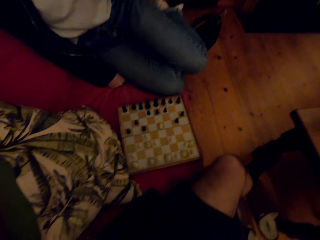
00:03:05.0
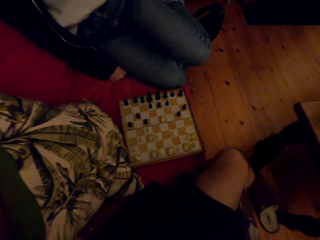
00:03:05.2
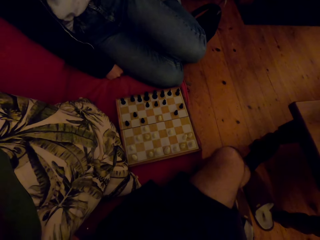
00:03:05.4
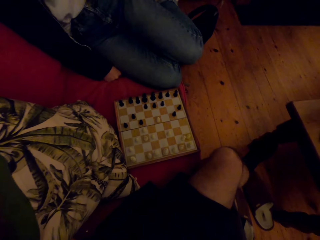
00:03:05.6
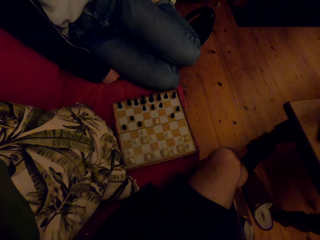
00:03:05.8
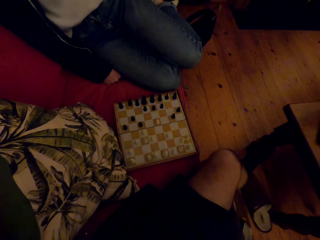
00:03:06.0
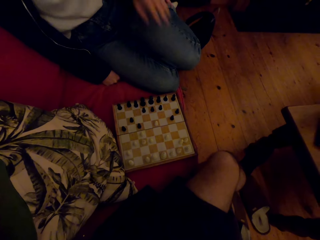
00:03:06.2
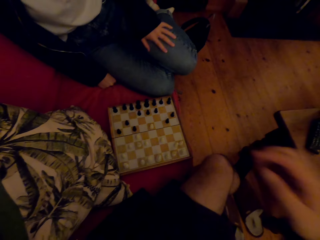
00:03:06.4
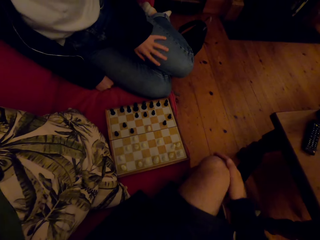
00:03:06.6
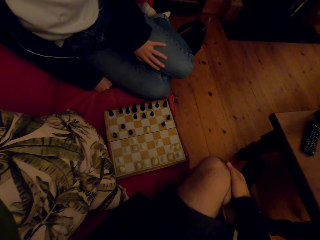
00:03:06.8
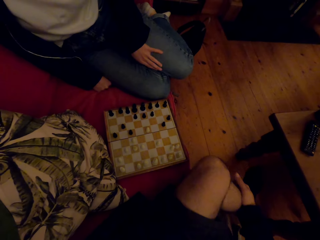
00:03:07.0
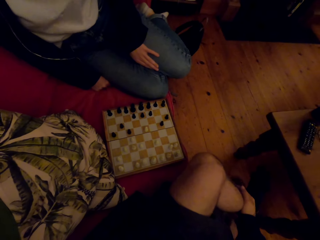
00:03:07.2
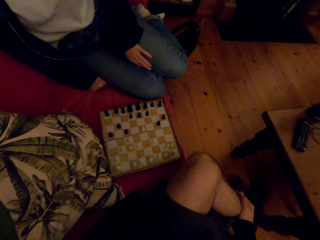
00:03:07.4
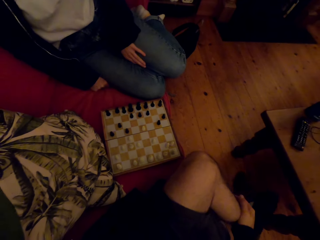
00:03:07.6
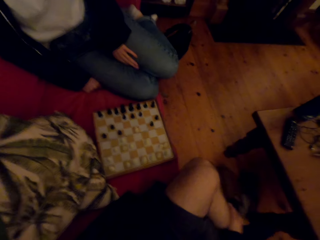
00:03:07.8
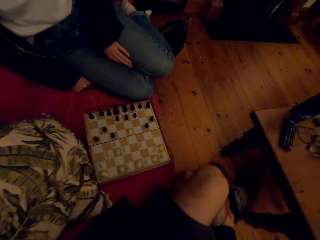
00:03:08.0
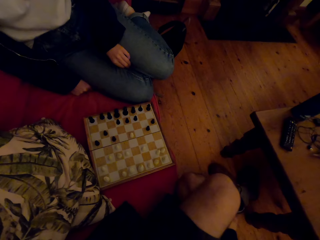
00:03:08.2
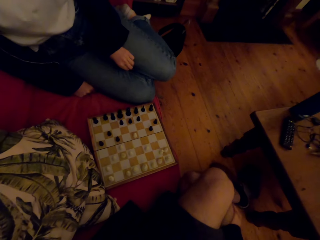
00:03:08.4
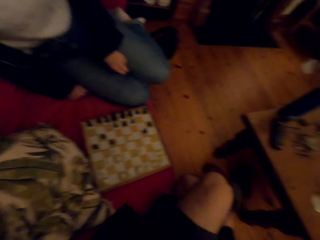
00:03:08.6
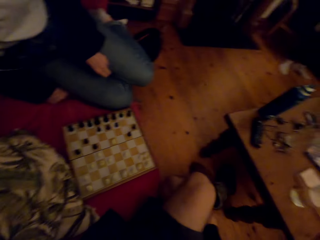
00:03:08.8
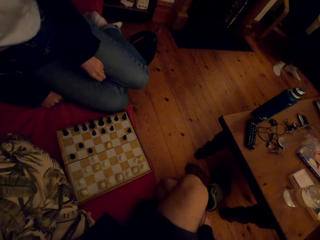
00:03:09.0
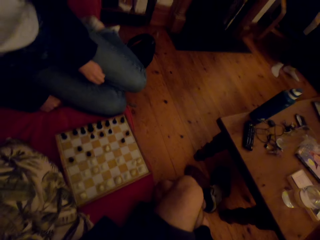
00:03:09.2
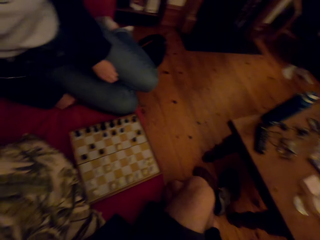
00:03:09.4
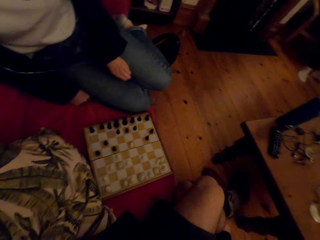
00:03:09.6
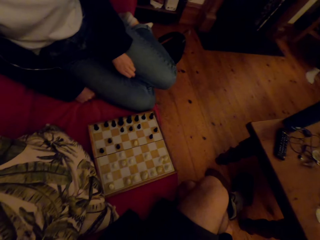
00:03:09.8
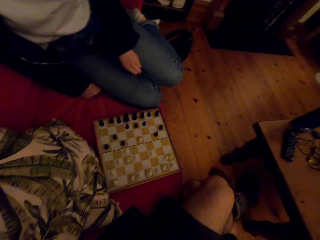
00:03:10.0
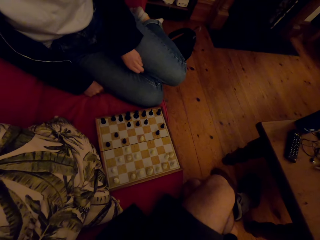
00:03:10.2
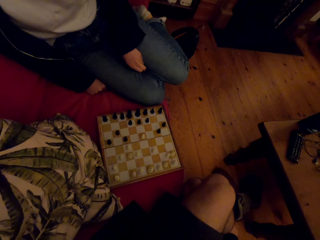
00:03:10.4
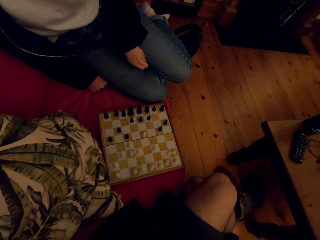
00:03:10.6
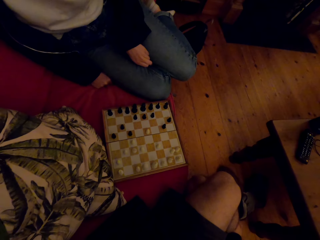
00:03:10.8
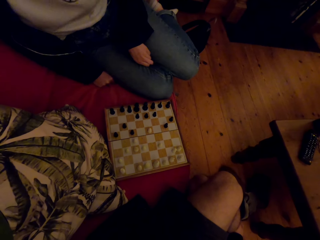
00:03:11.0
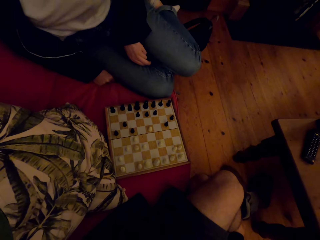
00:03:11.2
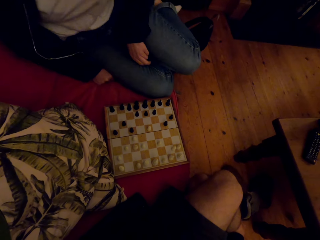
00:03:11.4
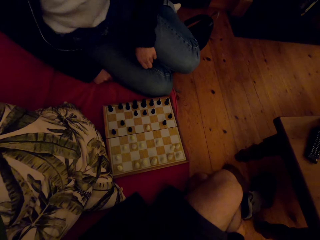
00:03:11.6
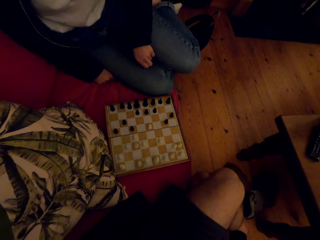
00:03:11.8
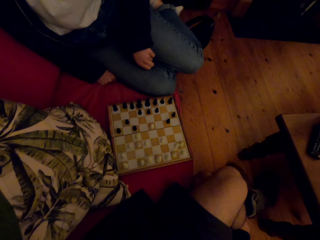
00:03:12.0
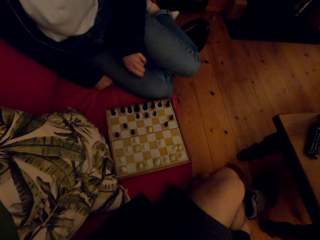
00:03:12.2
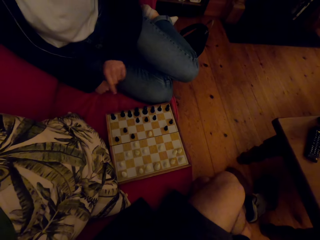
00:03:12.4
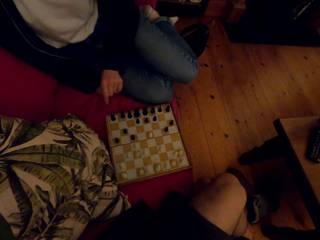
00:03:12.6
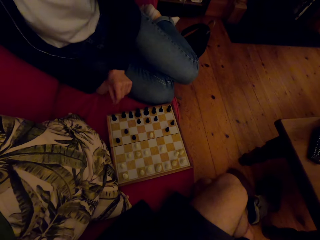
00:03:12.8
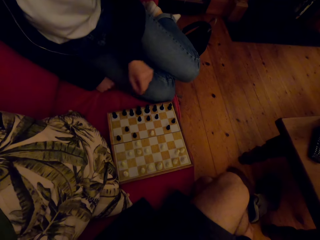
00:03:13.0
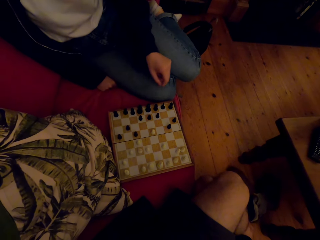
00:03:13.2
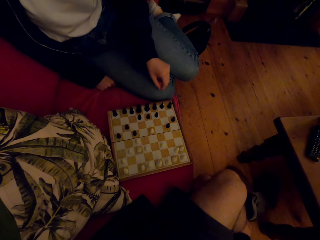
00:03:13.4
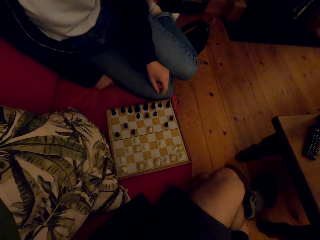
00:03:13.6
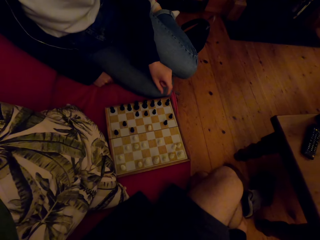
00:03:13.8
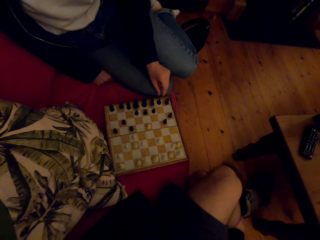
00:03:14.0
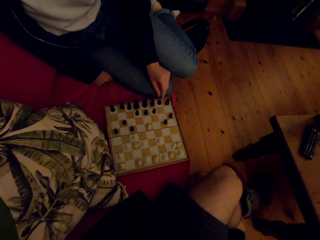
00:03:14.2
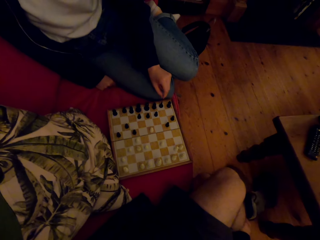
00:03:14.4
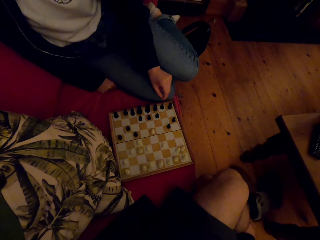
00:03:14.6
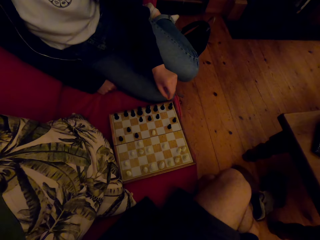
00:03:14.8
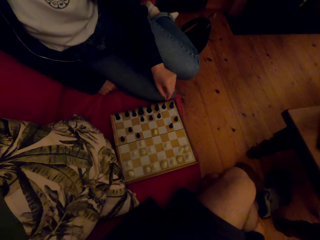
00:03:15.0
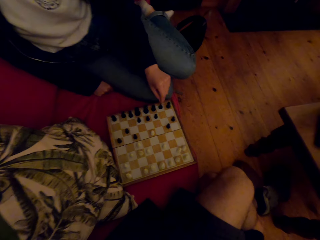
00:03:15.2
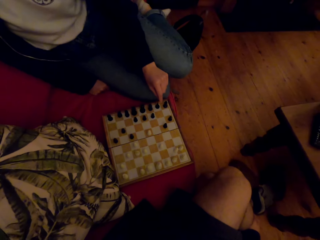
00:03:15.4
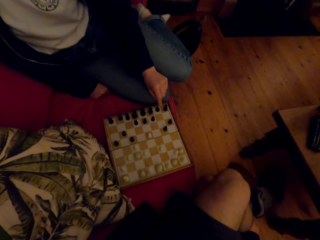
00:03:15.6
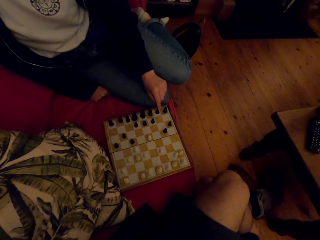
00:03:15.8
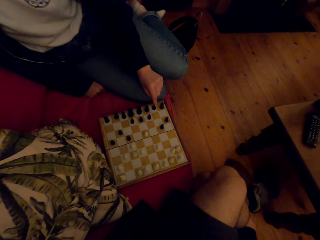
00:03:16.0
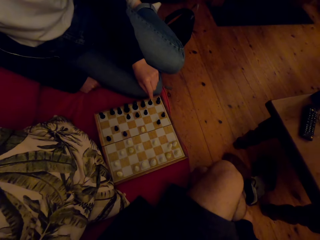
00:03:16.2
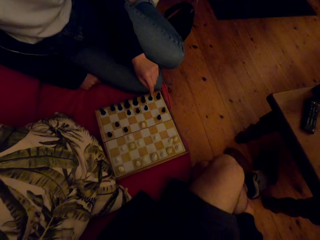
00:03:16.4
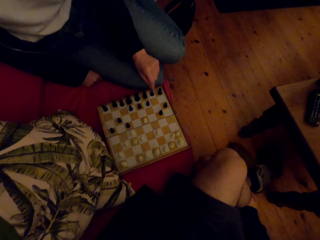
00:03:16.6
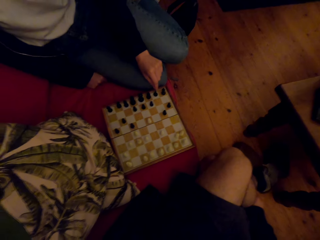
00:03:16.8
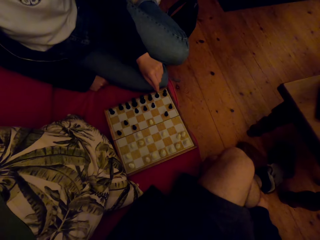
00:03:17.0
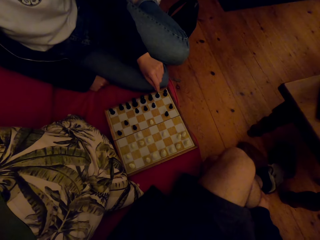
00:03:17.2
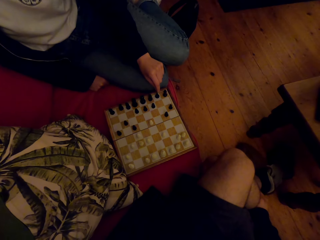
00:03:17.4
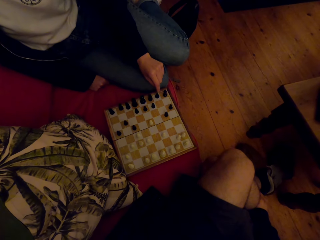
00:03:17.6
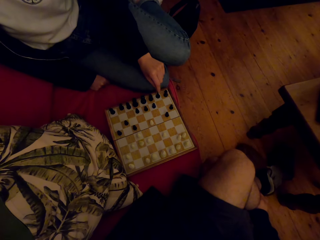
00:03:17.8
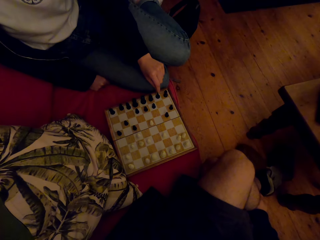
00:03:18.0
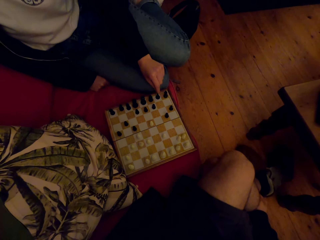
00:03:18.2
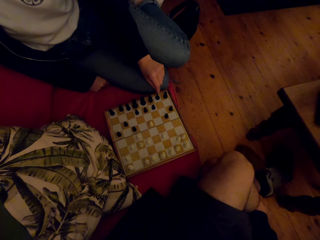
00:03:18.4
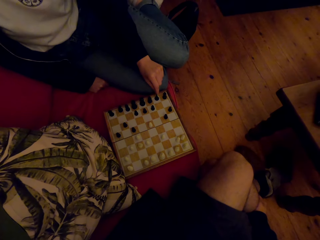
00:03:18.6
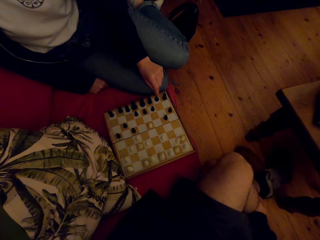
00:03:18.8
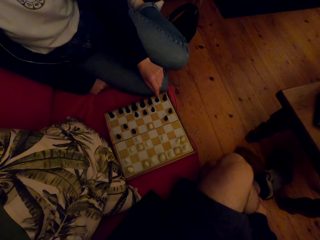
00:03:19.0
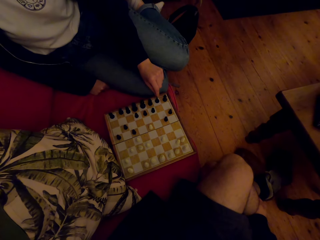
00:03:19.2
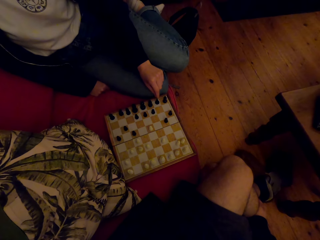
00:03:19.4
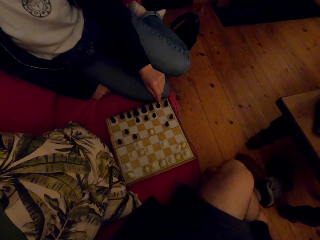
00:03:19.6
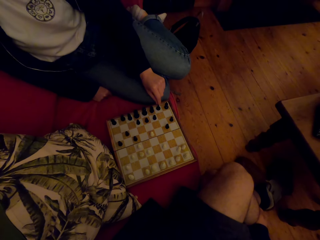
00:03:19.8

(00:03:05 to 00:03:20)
The camera wearer raises the hand with a person. They lower the hand with the person. The person laughs, talks to the camera wearer and points at a chess piece.

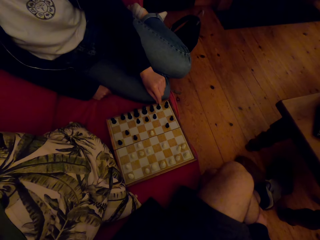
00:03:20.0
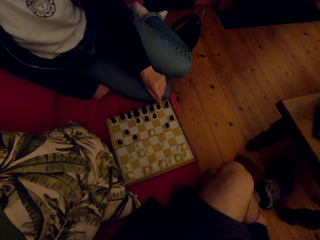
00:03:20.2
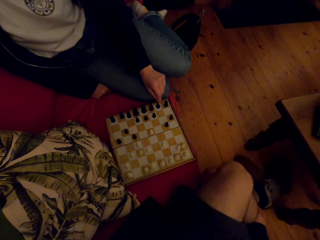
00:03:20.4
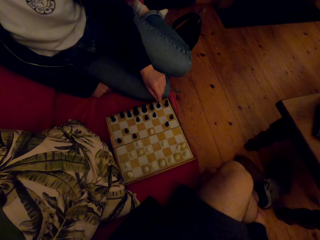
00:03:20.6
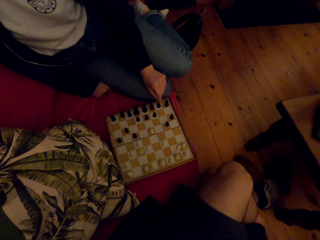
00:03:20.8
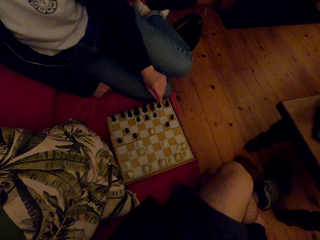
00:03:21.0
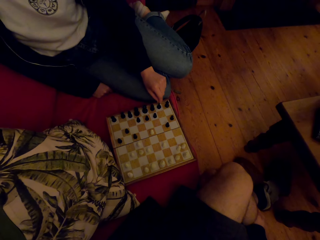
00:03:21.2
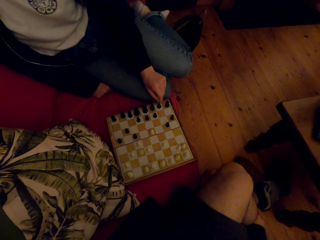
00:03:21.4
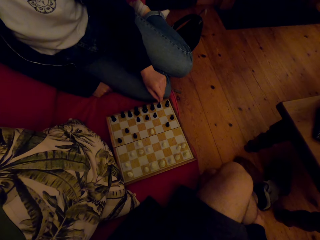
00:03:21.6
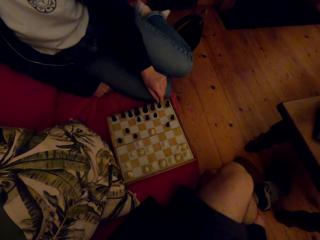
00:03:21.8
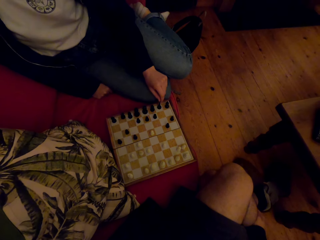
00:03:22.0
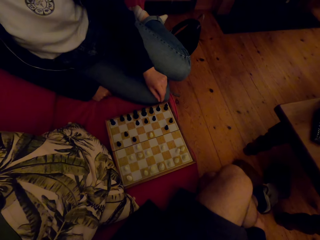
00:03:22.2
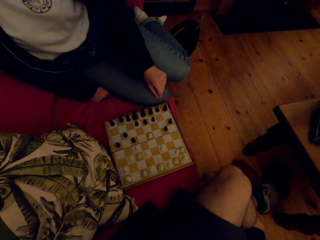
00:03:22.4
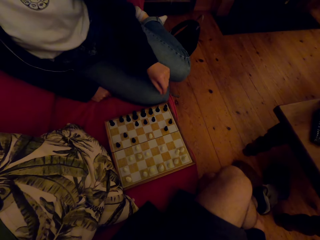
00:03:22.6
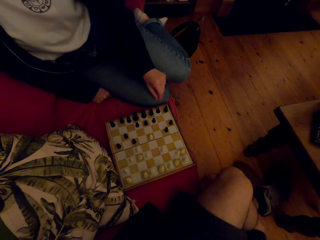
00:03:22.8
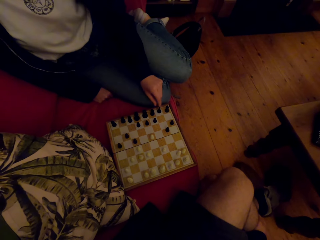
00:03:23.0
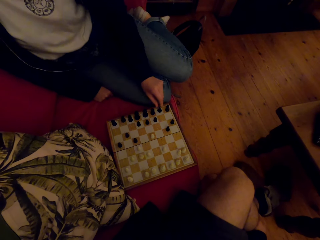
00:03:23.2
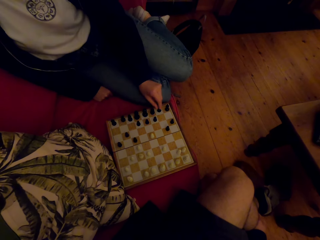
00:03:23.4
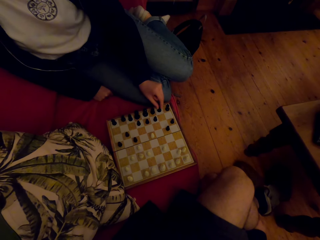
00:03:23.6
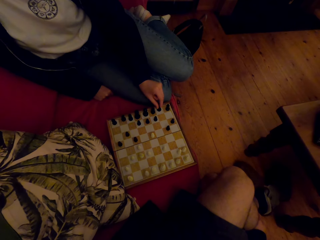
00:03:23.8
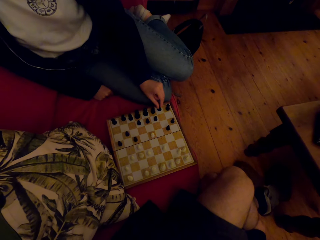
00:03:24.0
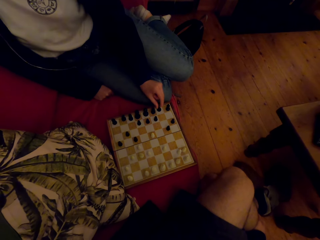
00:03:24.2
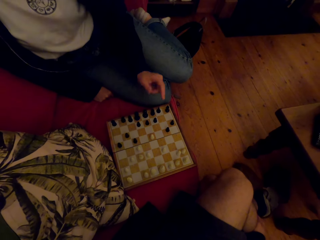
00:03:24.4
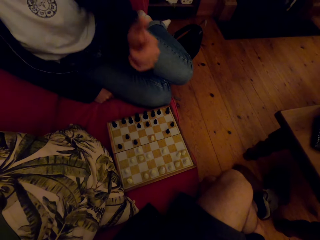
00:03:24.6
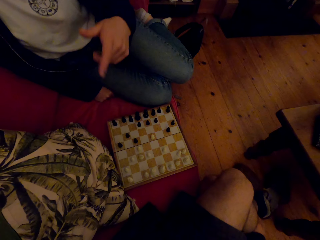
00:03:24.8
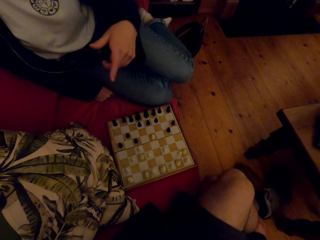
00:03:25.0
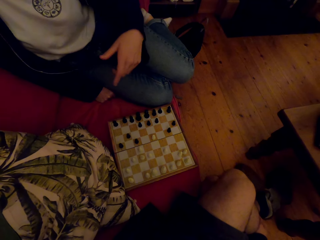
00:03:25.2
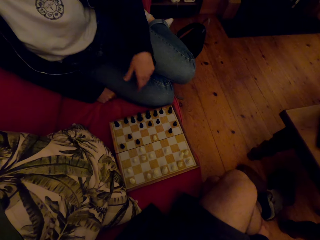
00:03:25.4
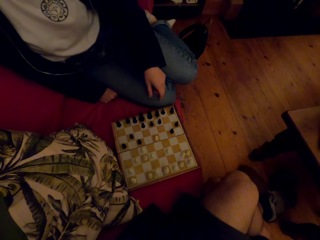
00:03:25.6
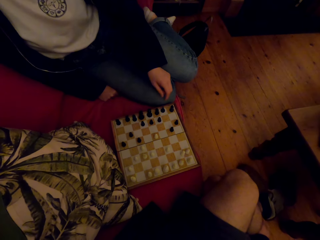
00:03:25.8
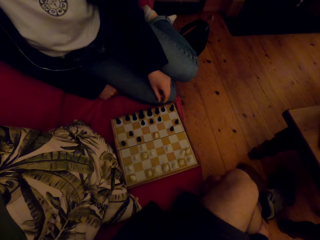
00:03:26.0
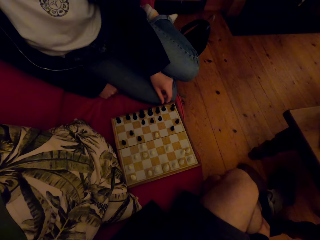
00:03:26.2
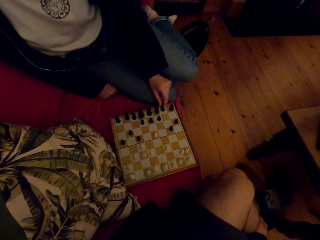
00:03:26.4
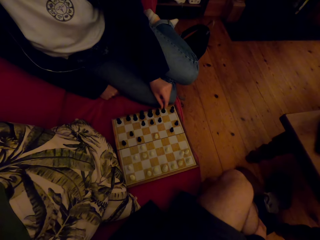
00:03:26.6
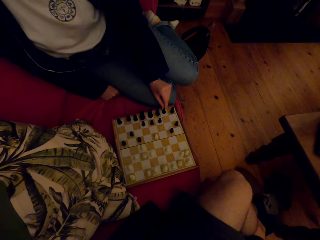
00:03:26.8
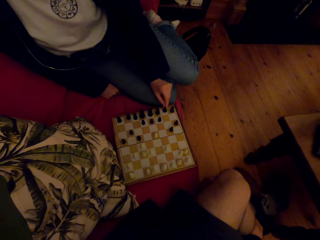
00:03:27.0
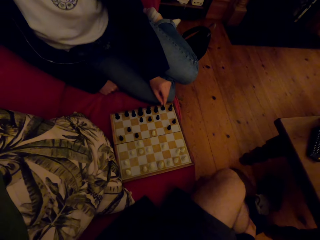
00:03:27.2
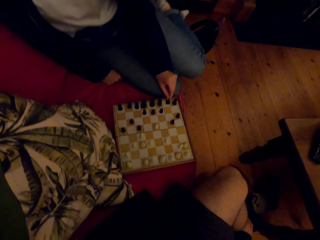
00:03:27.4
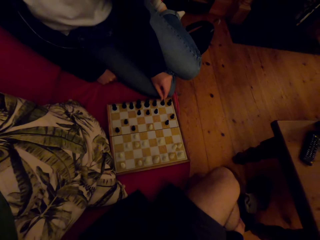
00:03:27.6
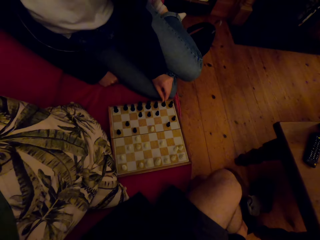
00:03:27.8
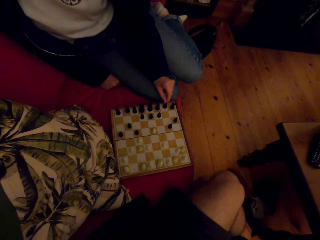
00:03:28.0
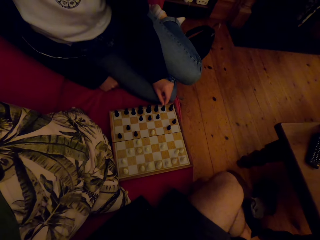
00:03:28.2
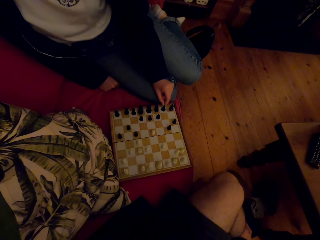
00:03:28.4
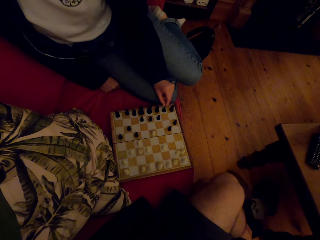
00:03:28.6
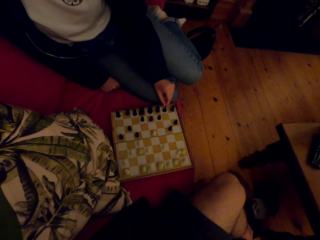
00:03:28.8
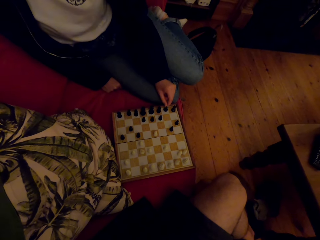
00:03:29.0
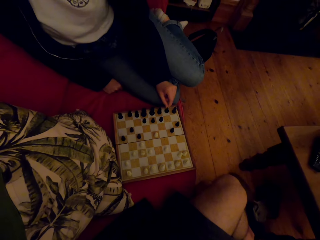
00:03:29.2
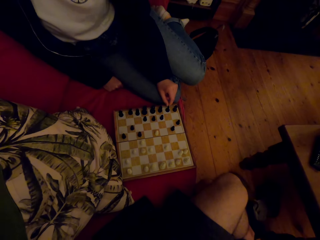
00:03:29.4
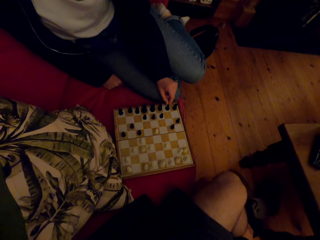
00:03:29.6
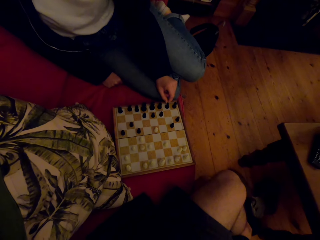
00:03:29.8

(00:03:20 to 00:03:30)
A person laughs, talks to the camera wearer and plays the chess game.
